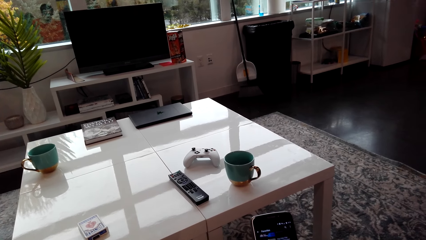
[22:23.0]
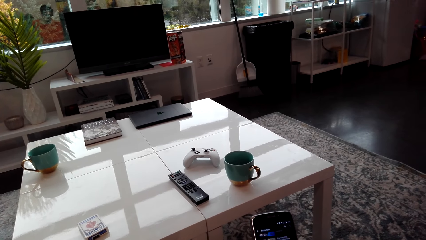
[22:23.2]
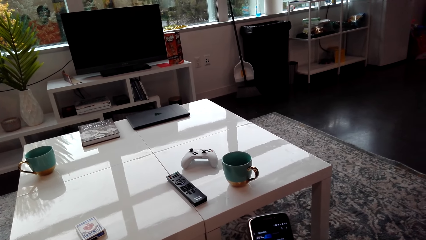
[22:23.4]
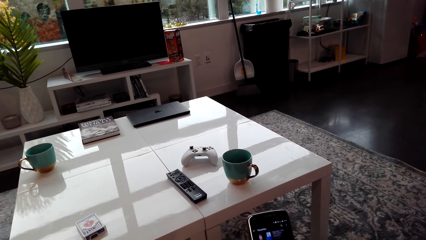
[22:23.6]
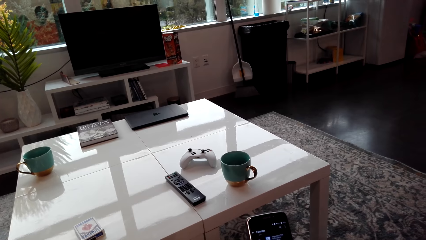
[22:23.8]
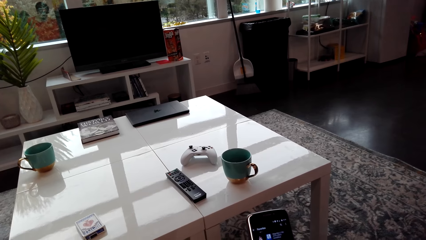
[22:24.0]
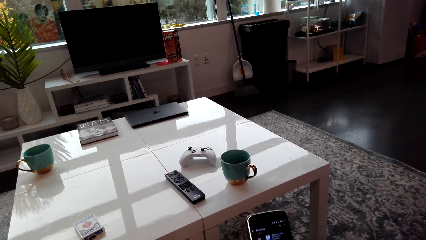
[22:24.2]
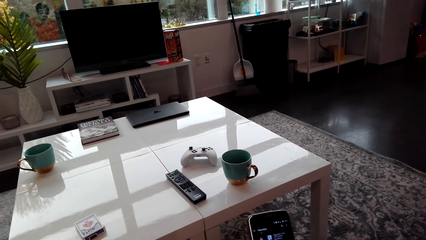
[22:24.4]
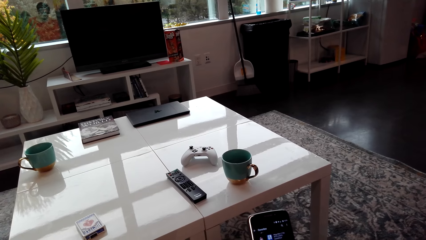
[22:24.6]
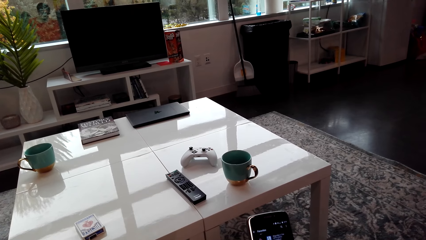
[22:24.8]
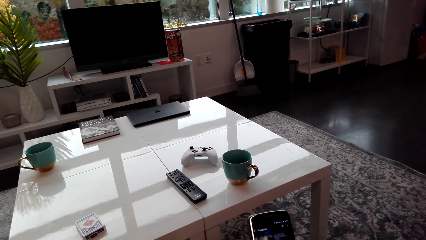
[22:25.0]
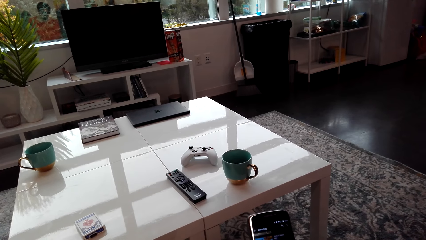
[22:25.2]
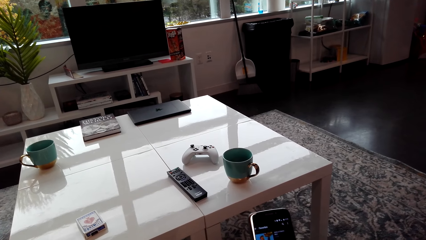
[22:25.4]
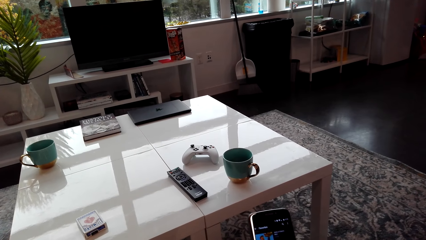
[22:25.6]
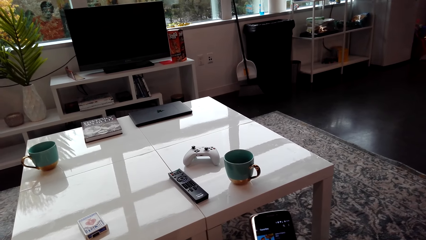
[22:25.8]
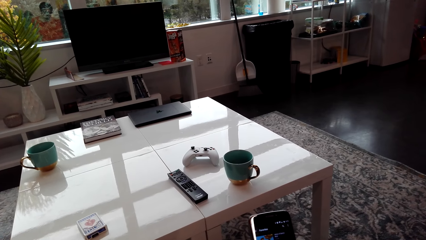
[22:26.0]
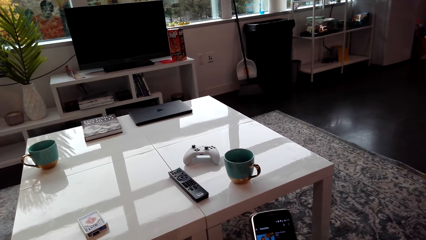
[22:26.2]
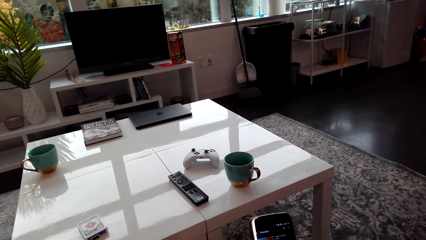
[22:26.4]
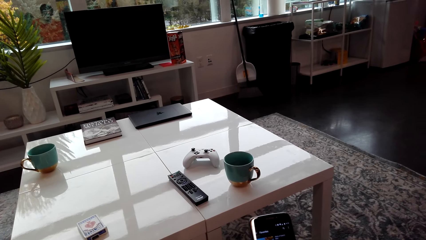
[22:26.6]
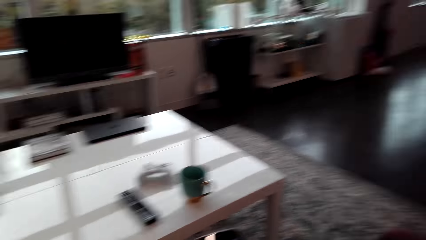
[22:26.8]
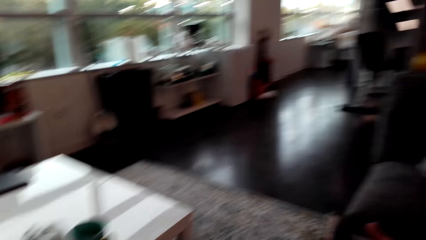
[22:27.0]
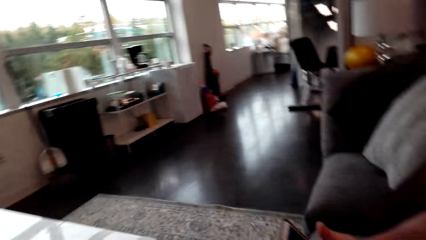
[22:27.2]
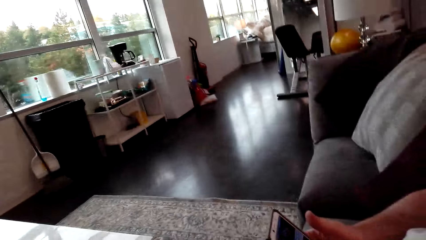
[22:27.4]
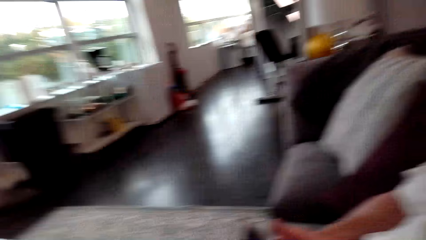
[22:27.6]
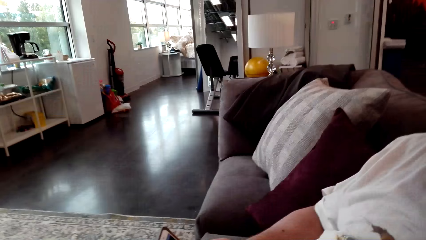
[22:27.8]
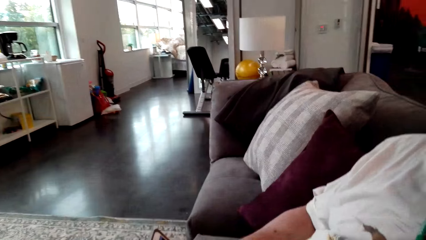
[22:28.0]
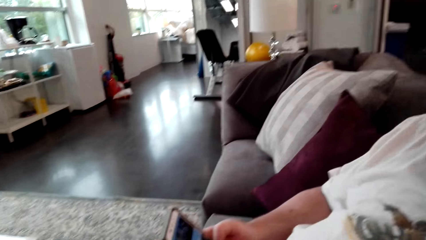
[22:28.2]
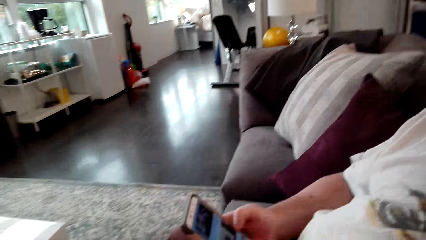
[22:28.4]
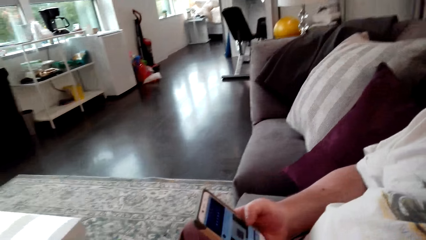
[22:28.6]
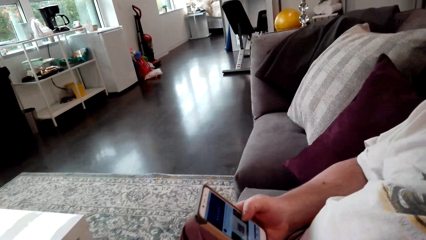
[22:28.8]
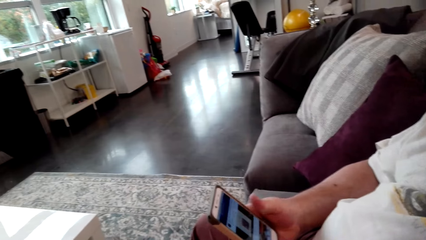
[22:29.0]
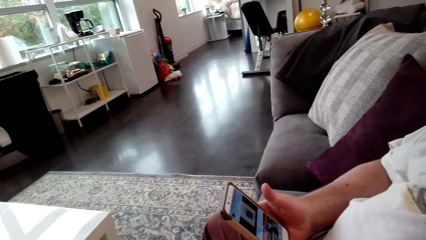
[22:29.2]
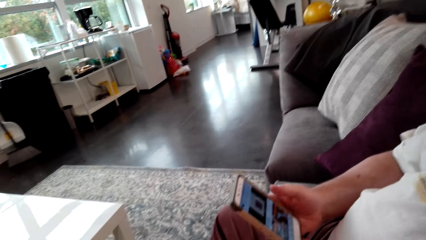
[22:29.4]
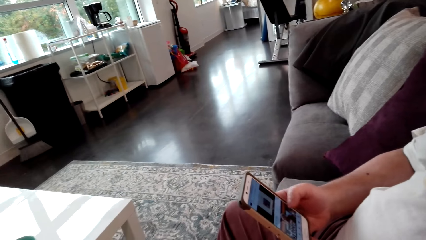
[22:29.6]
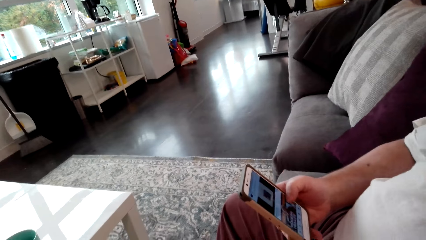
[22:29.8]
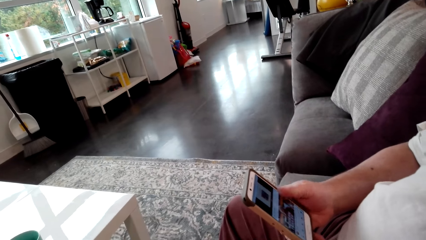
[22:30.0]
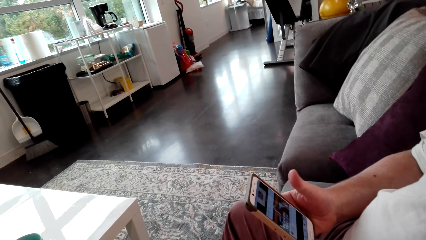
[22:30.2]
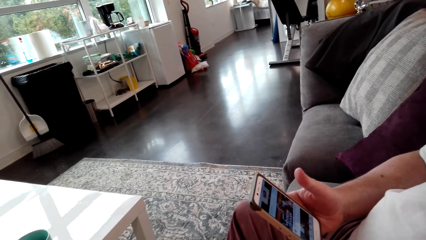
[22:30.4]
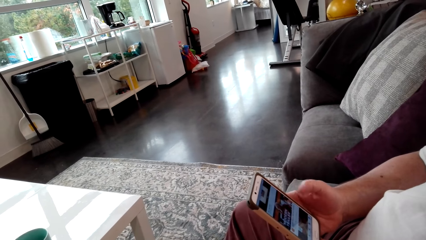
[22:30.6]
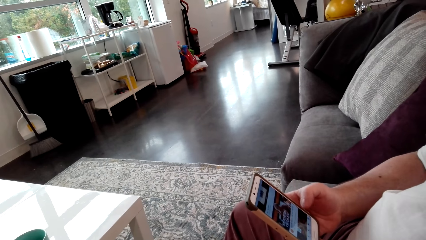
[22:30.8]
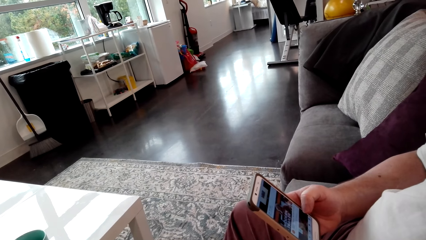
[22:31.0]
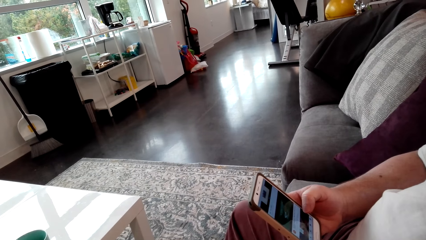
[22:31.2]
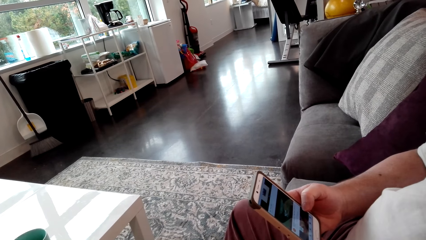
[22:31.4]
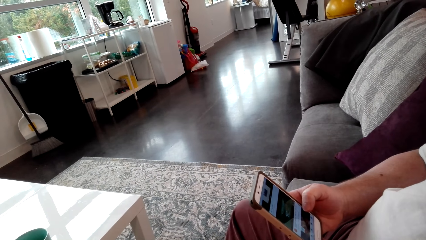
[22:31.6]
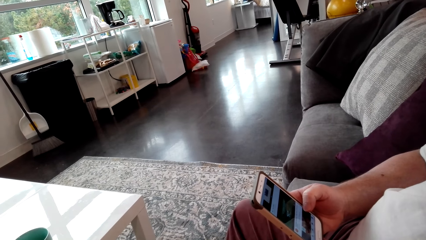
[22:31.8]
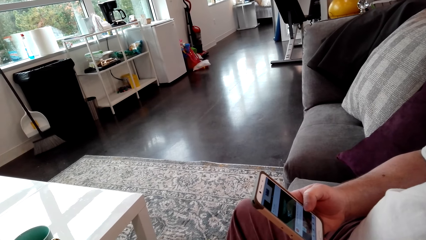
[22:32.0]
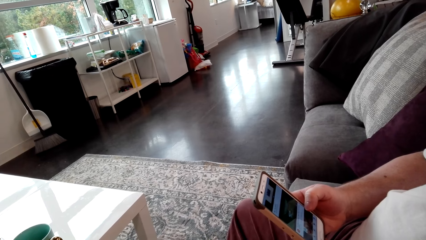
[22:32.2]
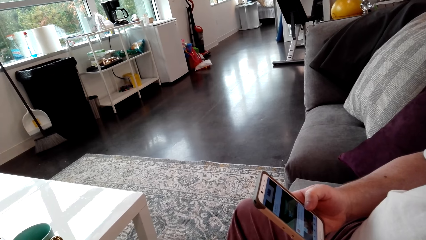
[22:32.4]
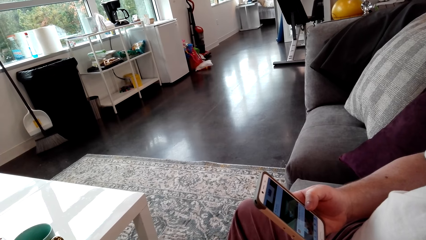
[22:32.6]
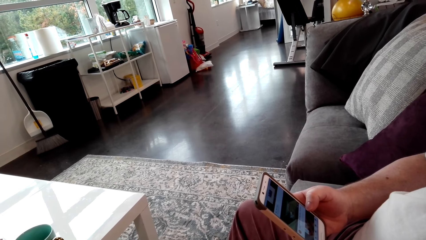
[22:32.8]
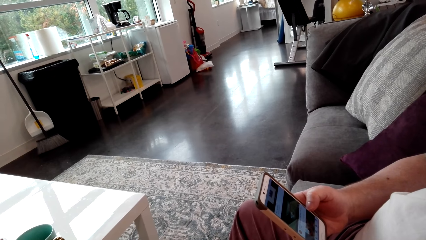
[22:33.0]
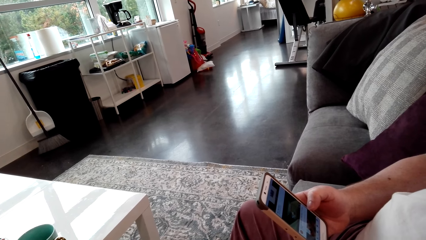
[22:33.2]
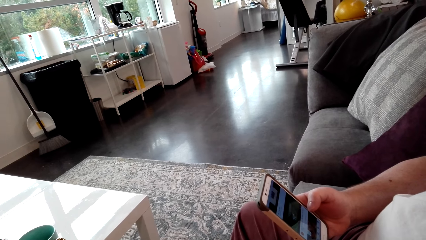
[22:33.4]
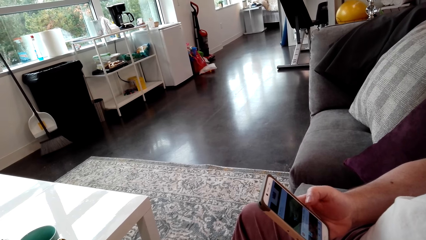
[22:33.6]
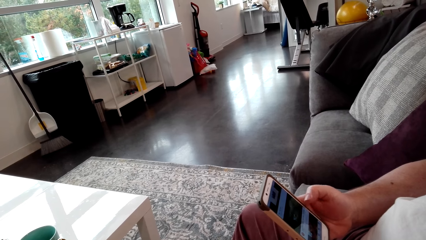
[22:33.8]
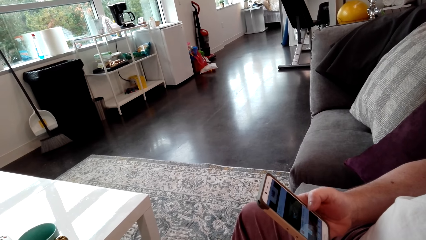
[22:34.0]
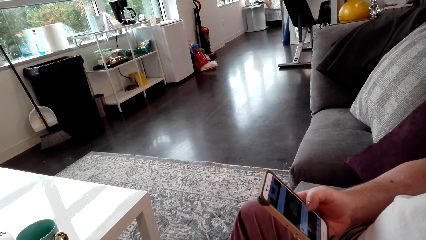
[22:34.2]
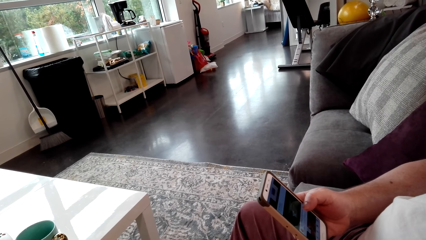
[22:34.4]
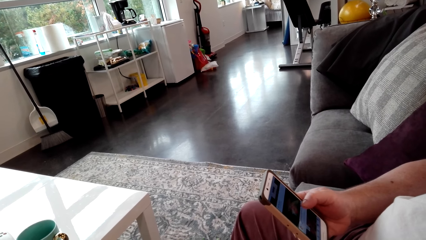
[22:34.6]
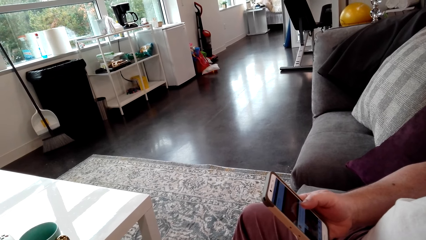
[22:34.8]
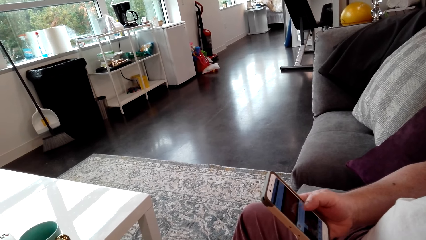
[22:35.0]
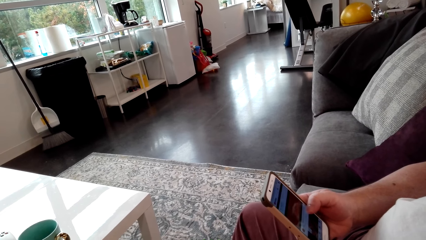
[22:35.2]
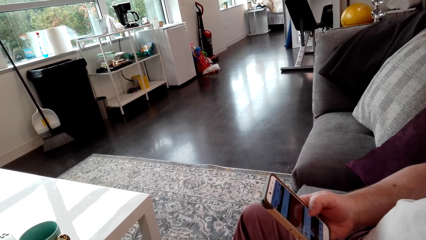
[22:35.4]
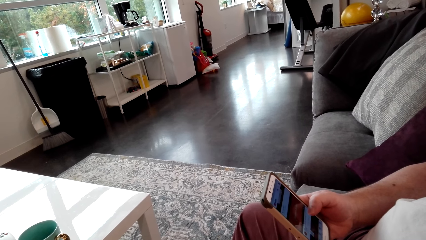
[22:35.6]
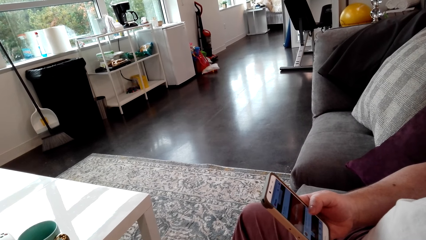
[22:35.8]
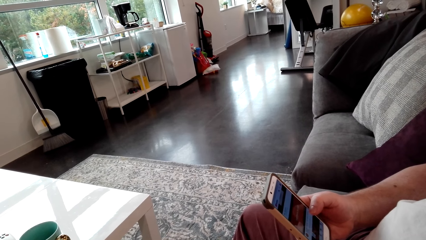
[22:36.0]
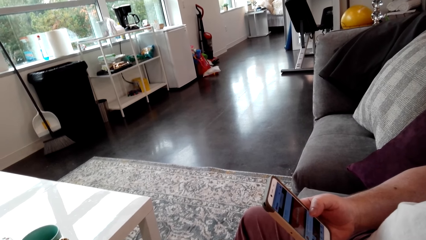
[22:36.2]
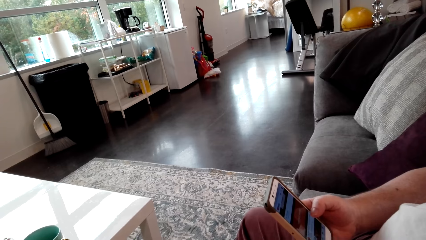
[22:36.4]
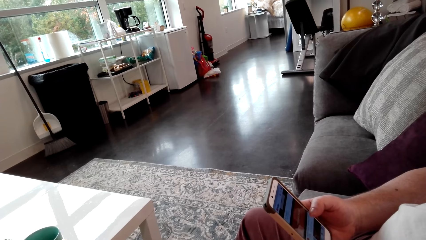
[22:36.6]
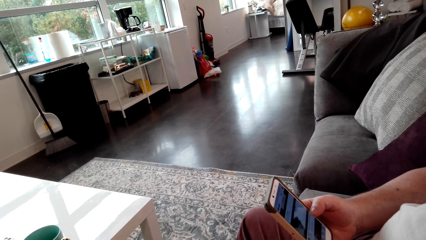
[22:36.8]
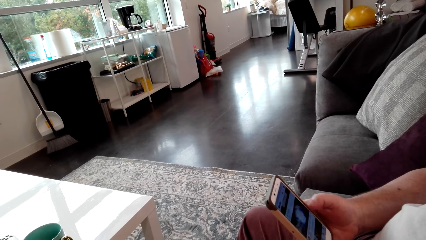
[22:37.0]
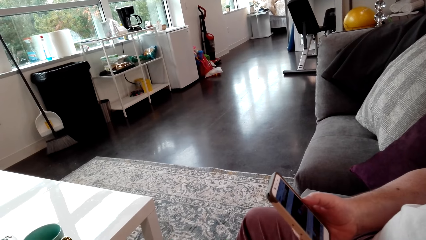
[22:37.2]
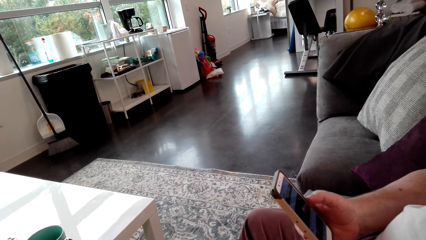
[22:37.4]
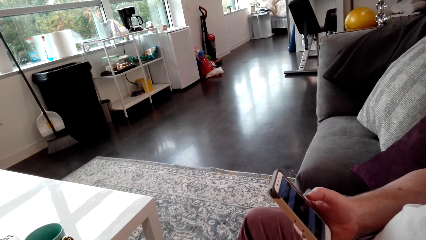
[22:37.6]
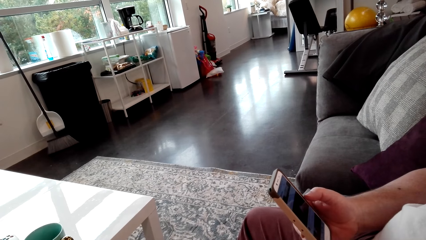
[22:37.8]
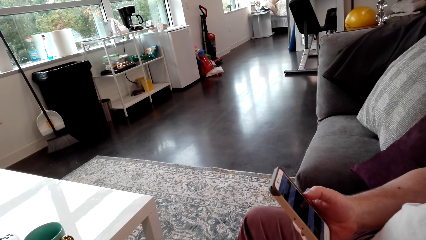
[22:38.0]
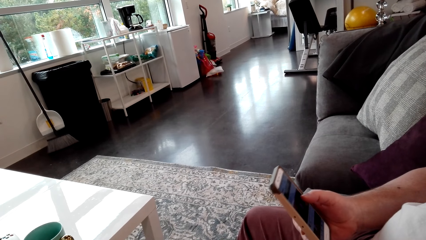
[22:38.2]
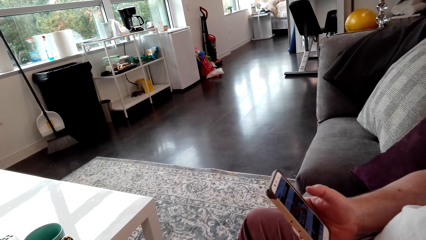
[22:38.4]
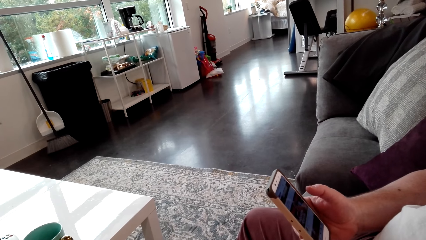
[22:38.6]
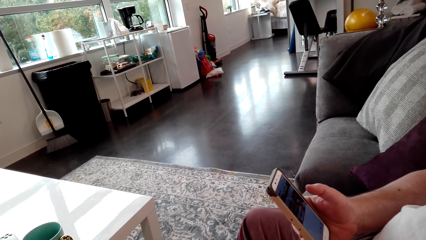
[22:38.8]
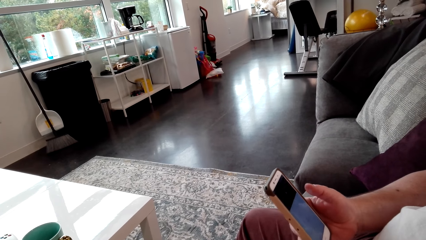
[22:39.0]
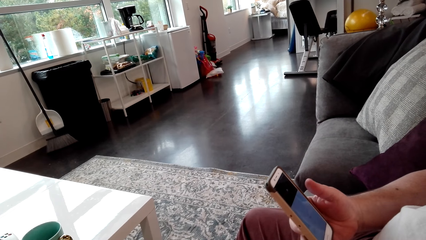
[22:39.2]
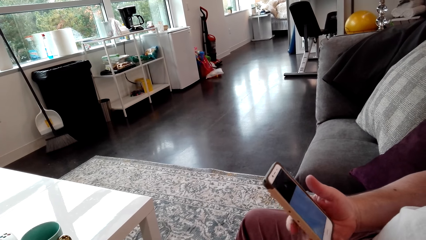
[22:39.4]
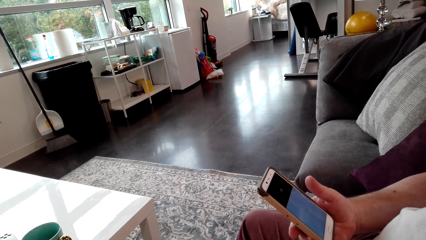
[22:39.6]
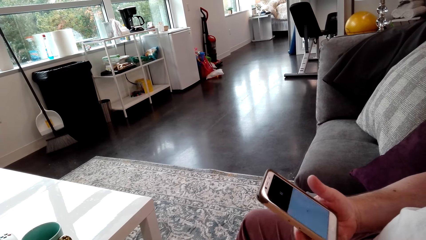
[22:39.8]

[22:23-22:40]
The camera wearer turns. They look around the house. A person operates the phone in his hands.
